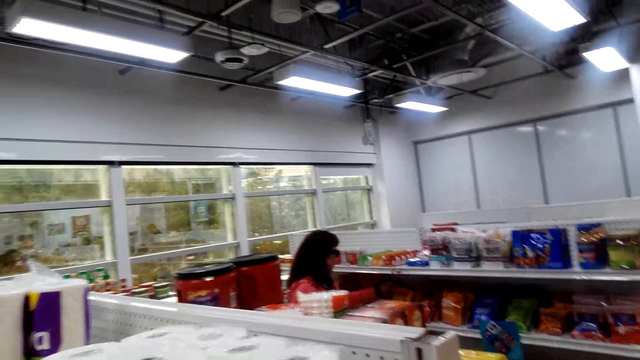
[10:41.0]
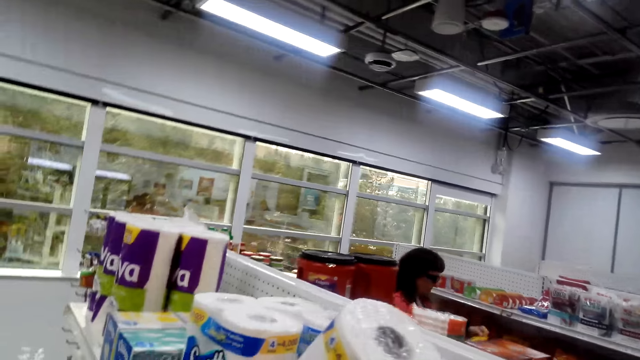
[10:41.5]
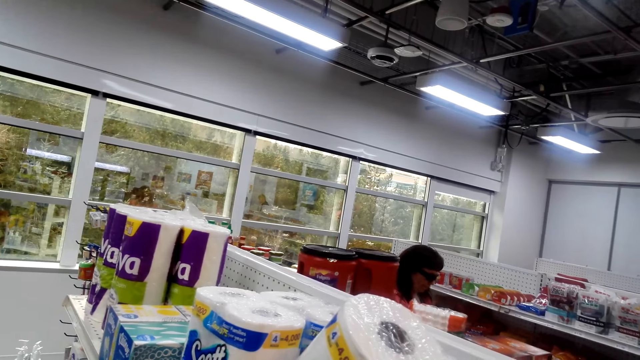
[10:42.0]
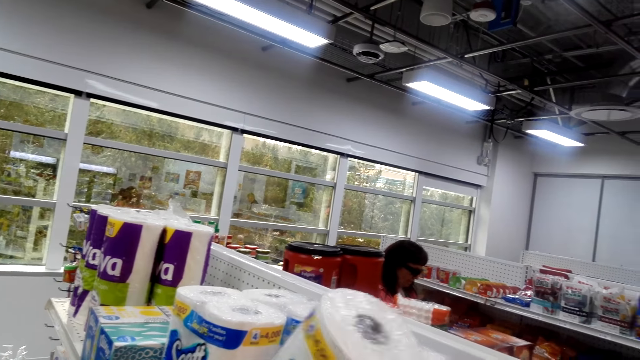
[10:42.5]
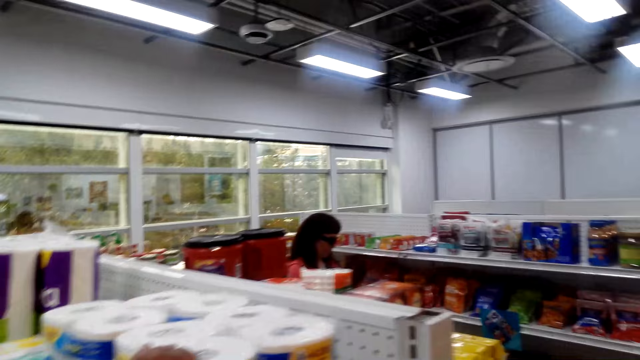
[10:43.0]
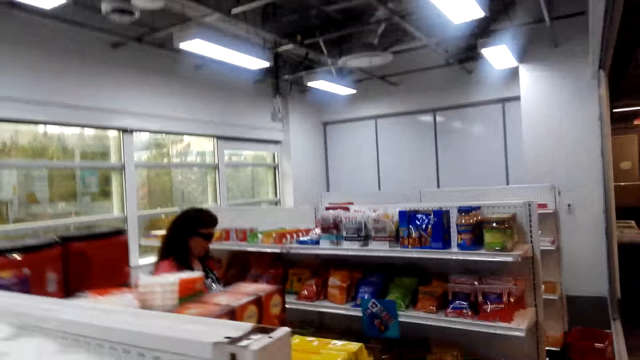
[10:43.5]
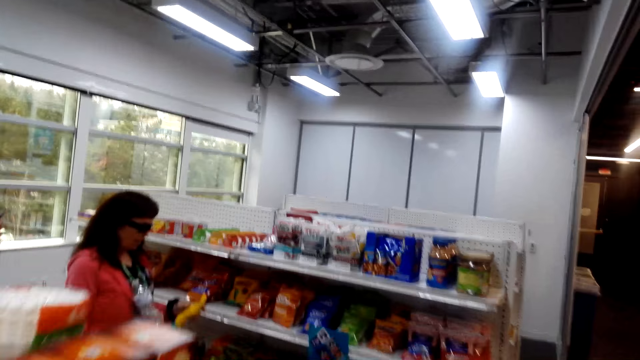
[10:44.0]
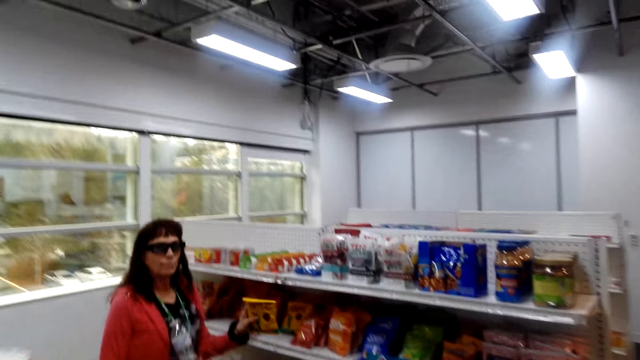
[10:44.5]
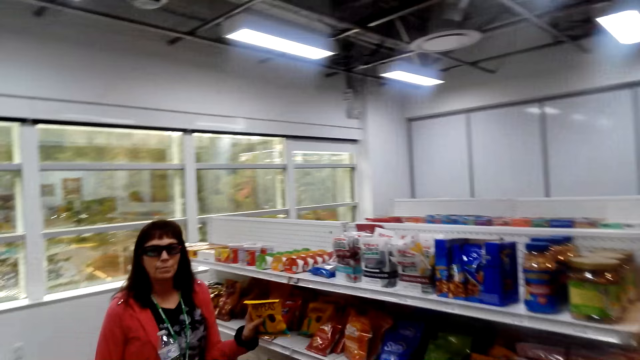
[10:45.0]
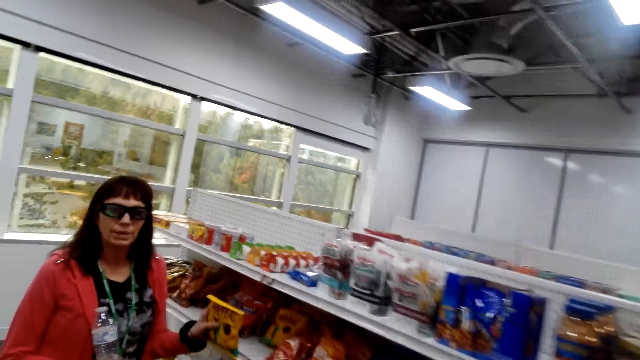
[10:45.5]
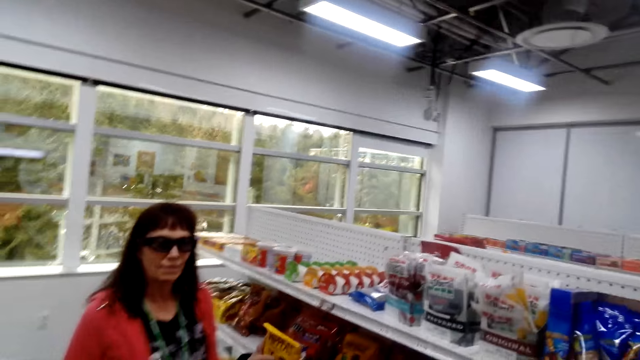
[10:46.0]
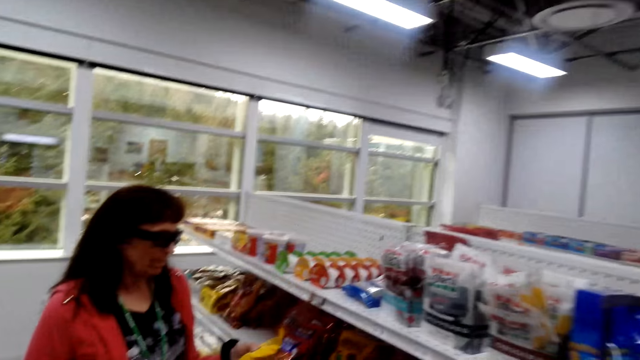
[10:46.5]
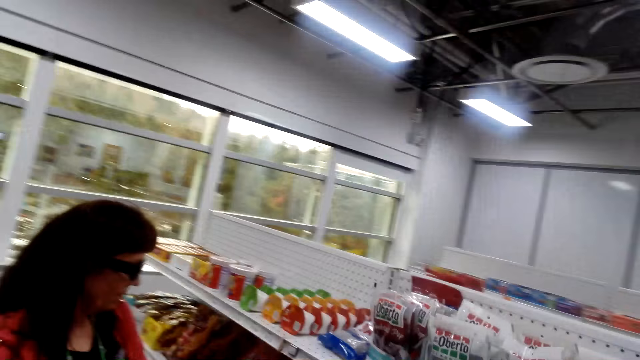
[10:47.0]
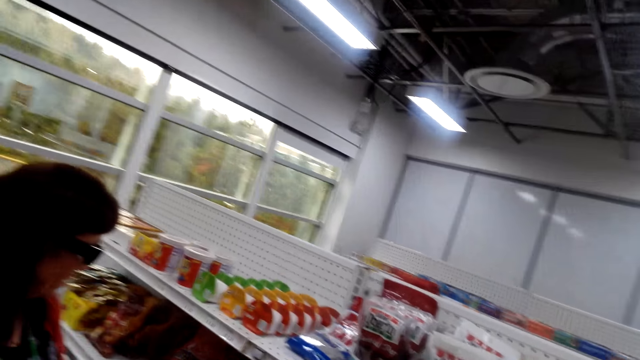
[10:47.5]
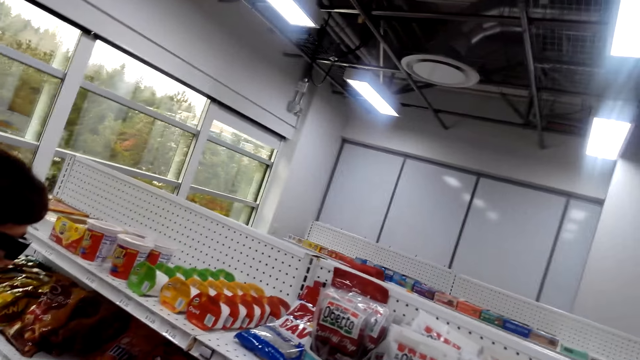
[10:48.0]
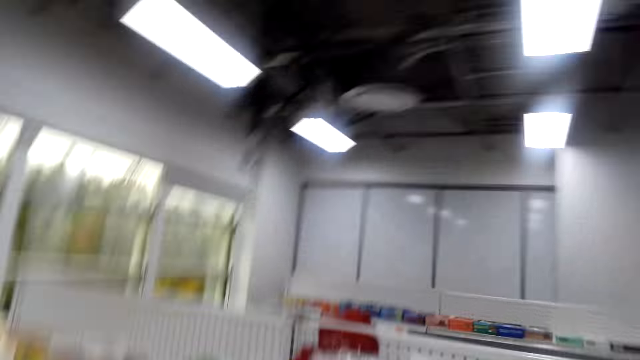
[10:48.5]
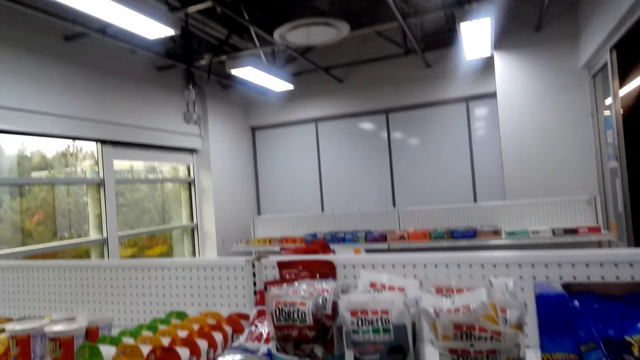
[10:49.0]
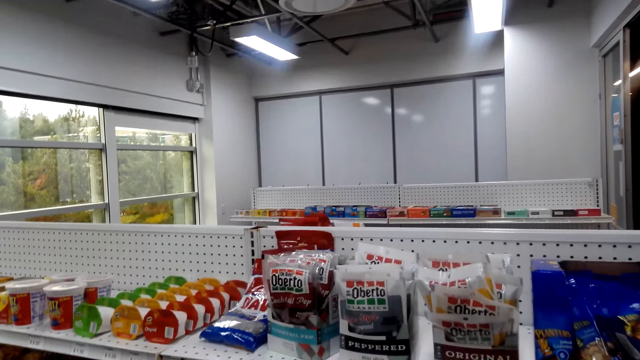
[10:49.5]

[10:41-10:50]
The camera wearer holds a tissue paper. A person picks up snacks. The person holds an item. The camera wearer talks with the person.

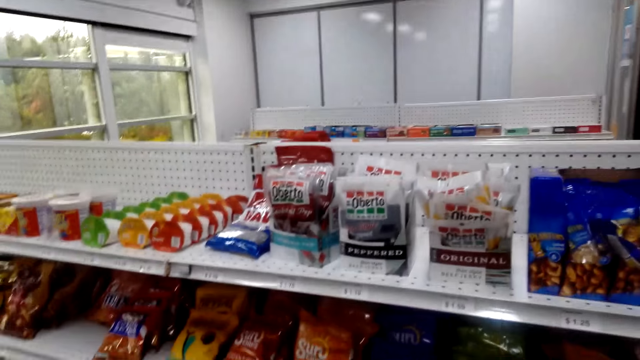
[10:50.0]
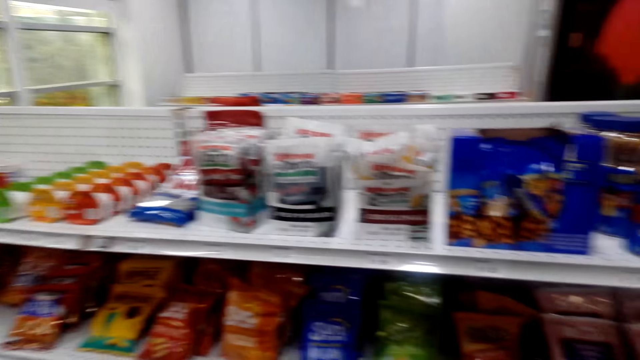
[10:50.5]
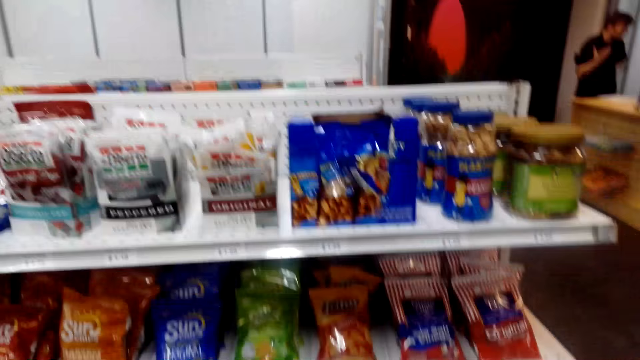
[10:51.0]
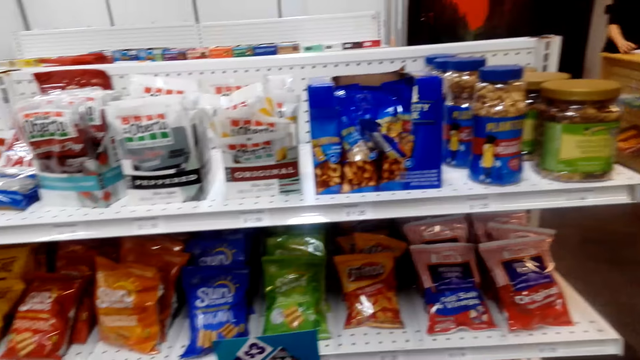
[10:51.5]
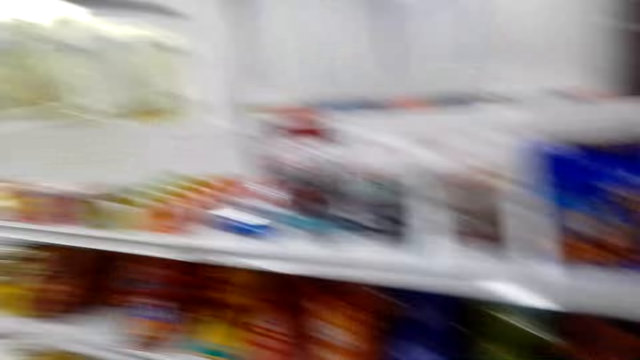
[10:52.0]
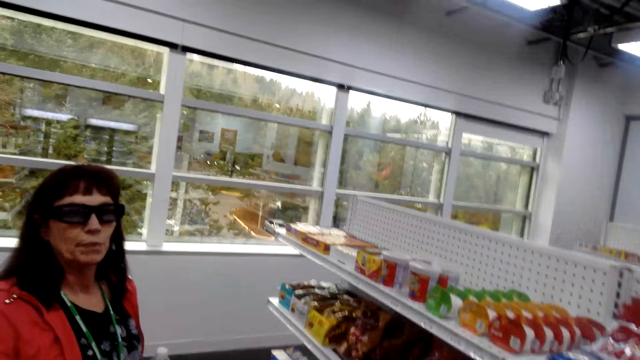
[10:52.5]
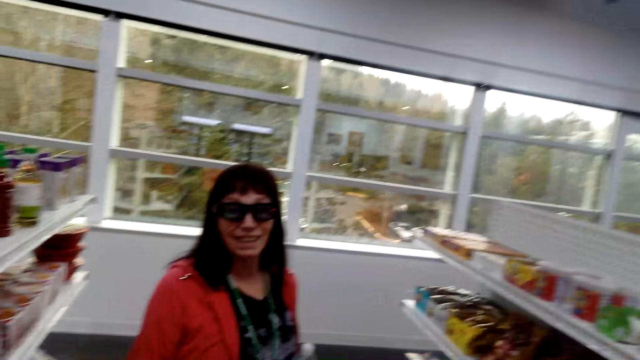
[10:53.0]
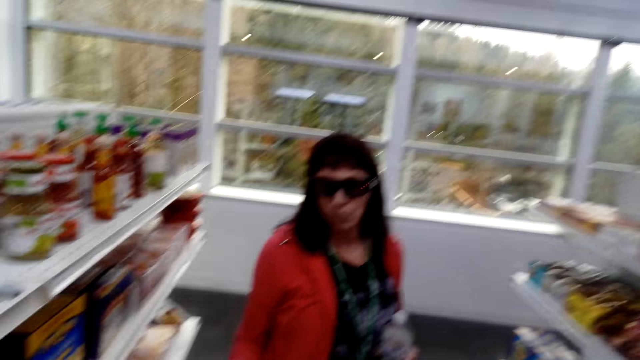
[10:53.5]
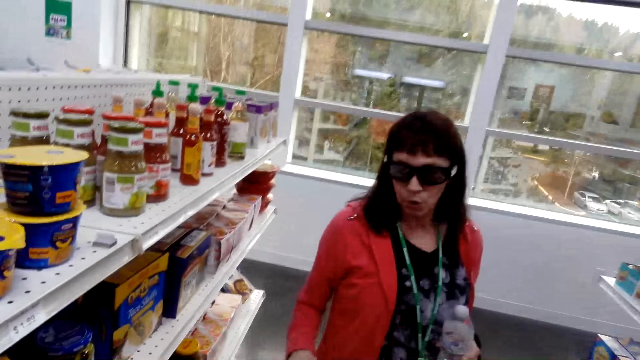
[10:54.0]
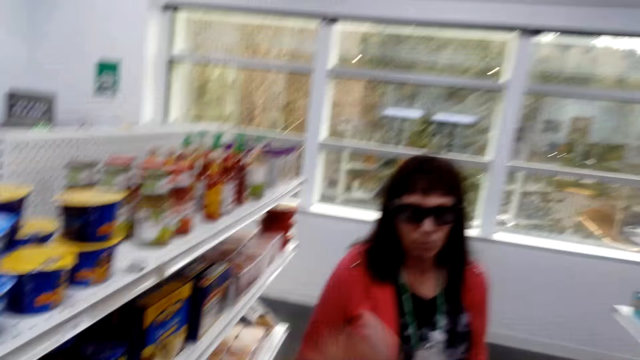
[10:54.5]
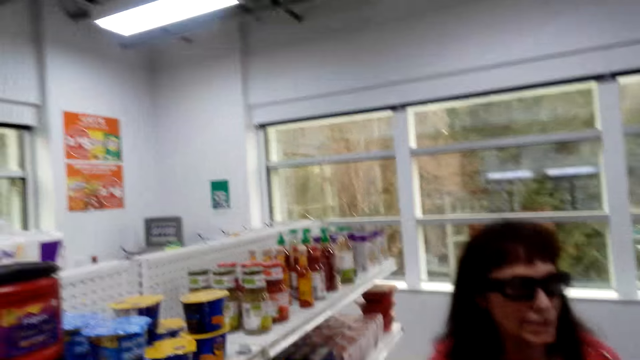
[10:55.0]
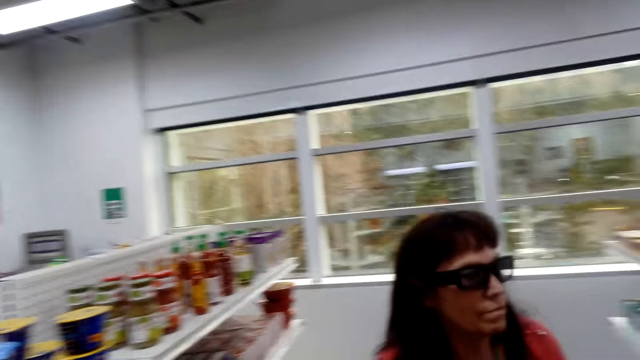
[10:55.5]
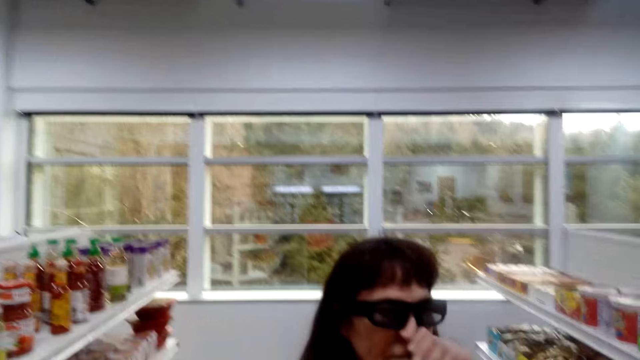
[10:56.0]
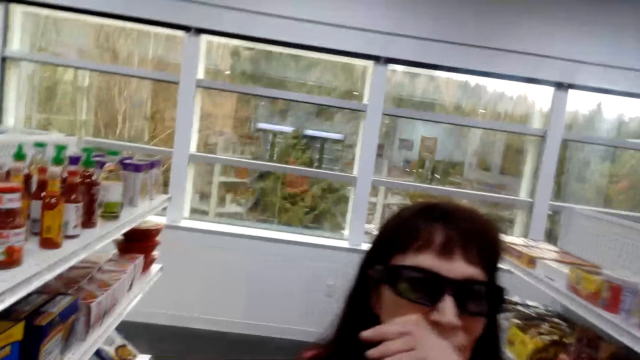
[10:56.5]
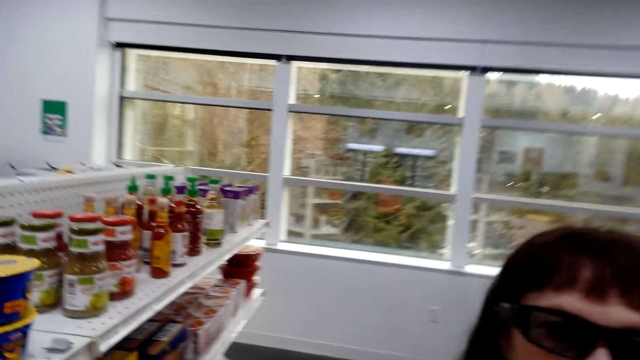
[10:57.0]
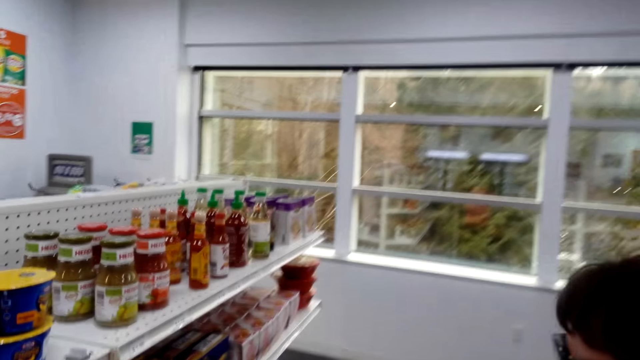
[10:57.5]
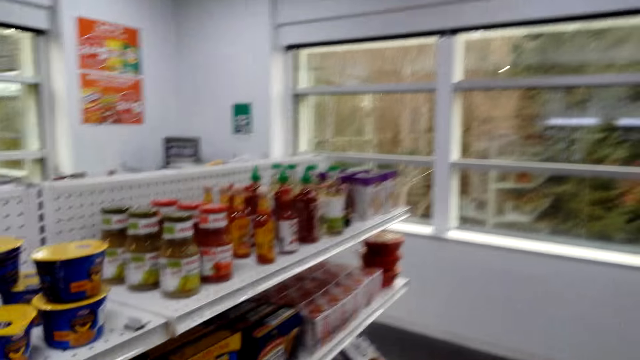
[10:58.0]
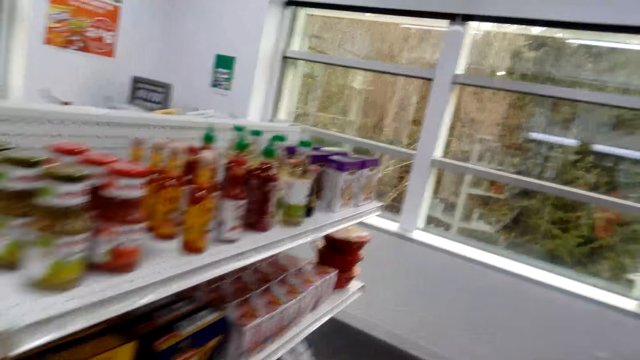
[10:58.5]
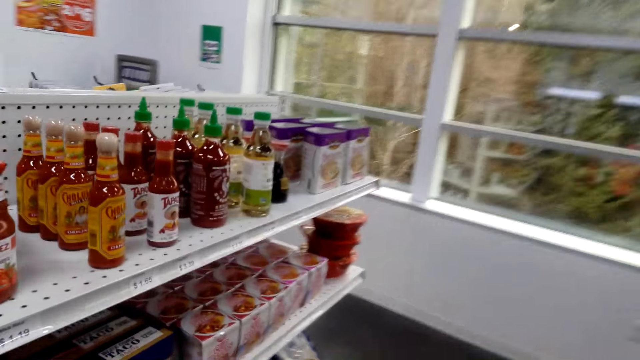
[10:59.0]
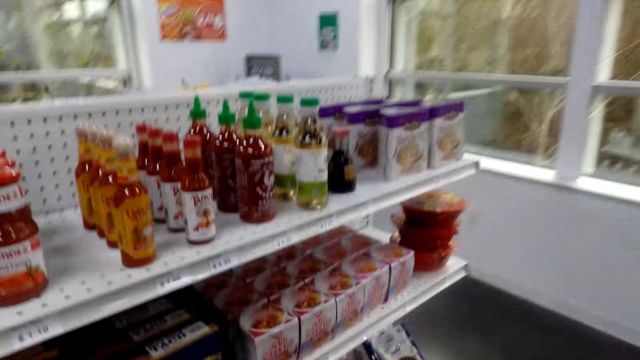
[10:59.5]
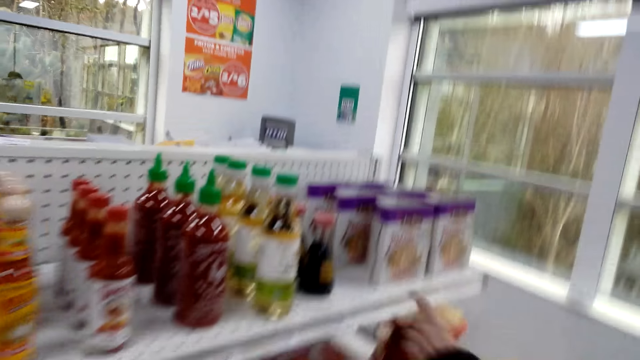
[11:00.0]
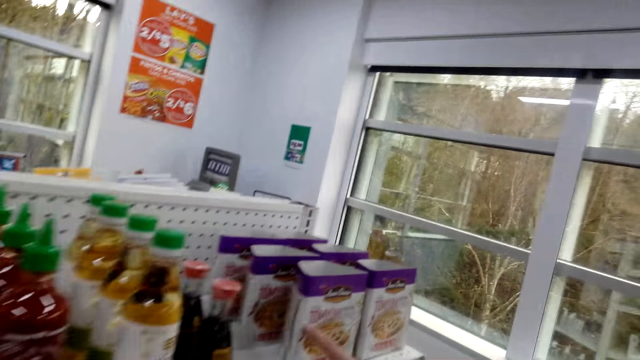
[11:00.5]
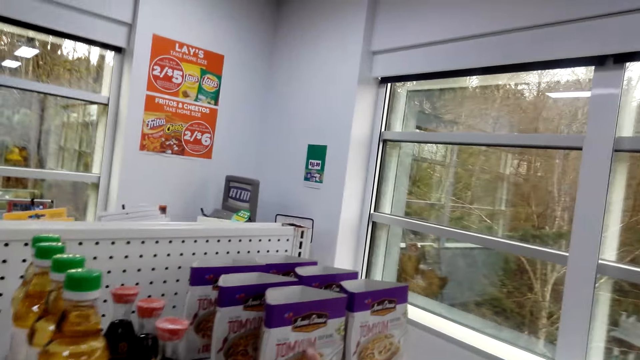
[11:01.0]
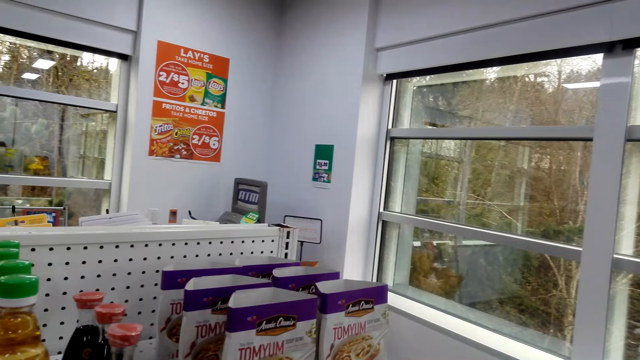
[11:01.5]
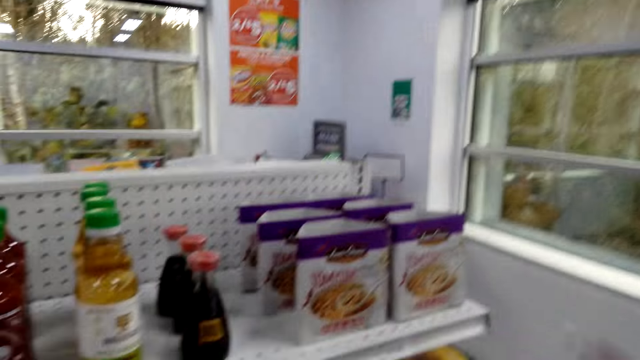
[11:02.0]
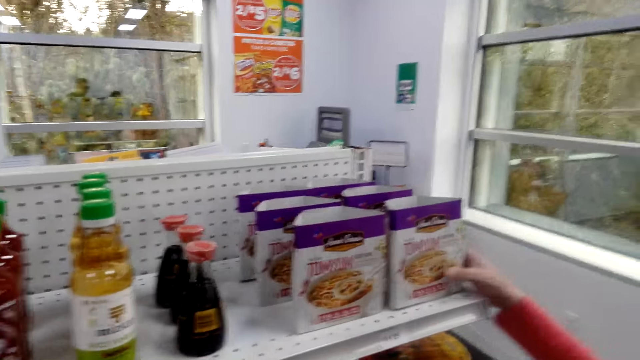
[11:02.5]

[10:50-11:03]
The camera wearer looks on. They laugh. A person talks with the camera wearer. The camera wearer talks with the person. The person talks with the camera wearer. The camera wearer talks with the person. They look at items on the shelf.
